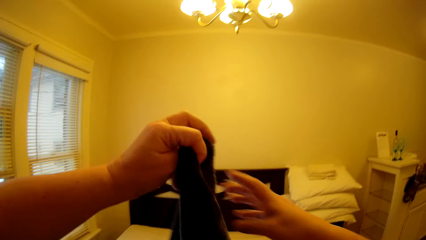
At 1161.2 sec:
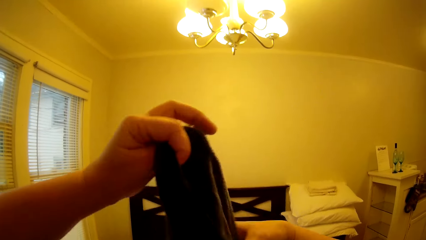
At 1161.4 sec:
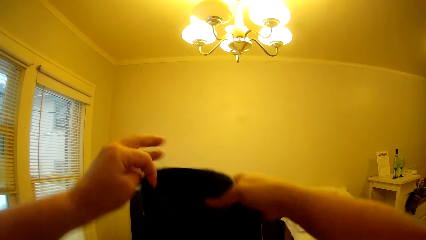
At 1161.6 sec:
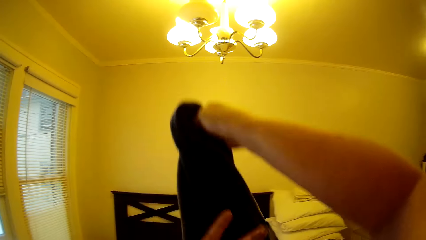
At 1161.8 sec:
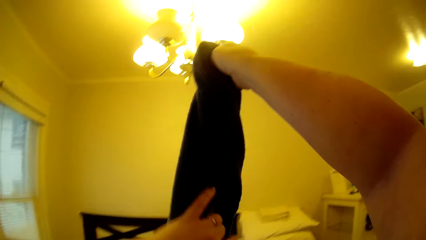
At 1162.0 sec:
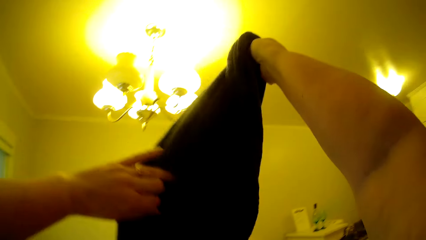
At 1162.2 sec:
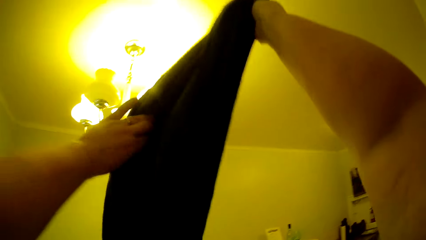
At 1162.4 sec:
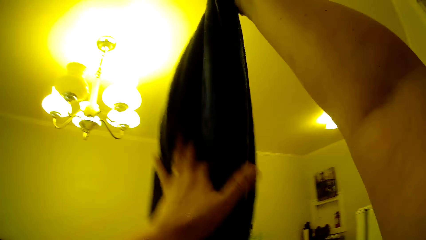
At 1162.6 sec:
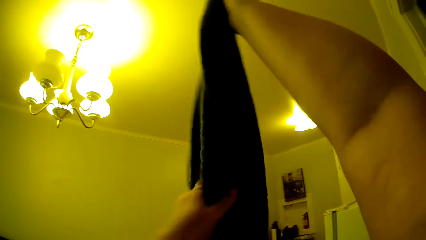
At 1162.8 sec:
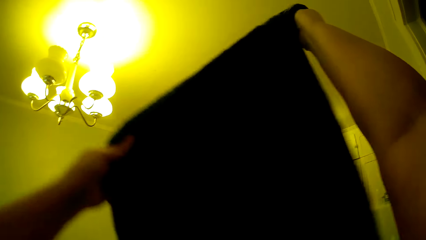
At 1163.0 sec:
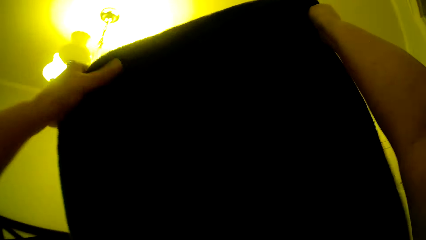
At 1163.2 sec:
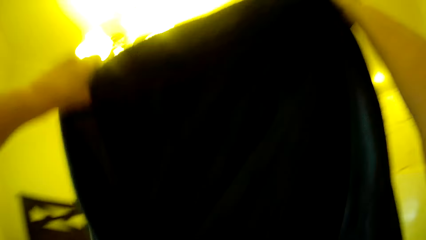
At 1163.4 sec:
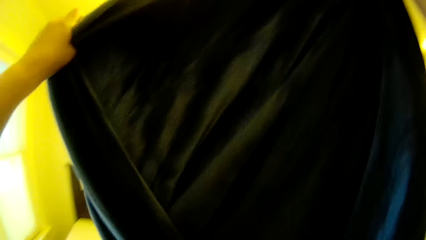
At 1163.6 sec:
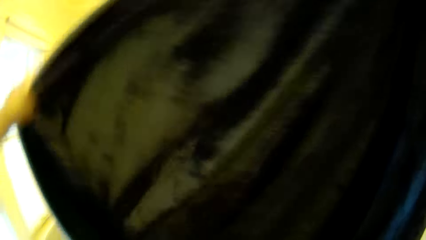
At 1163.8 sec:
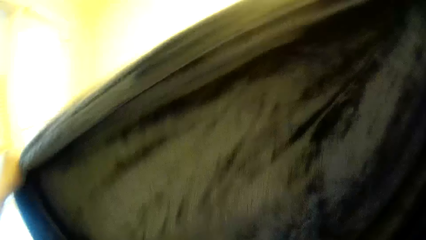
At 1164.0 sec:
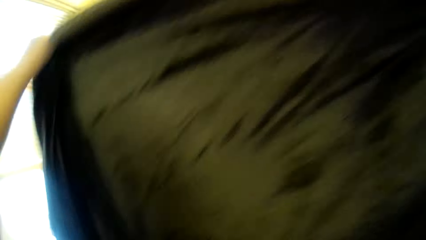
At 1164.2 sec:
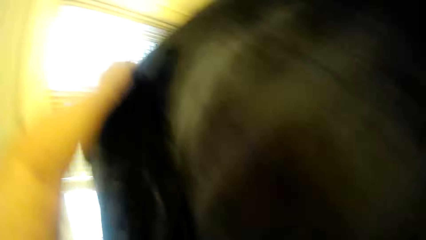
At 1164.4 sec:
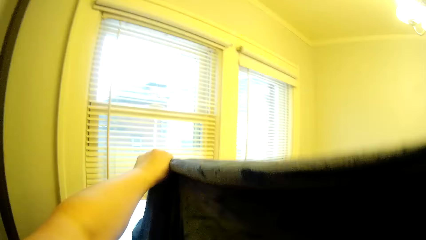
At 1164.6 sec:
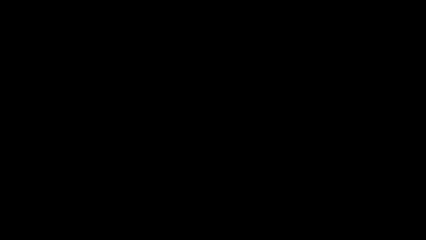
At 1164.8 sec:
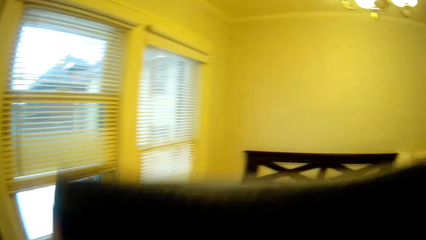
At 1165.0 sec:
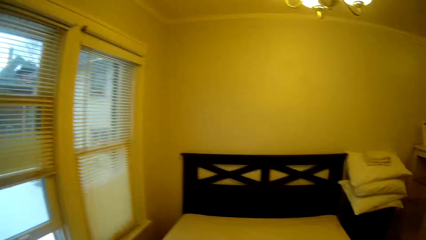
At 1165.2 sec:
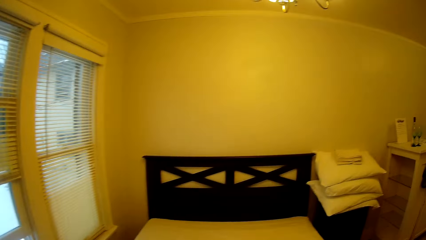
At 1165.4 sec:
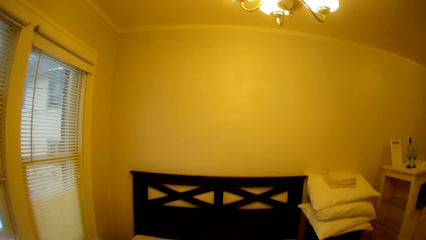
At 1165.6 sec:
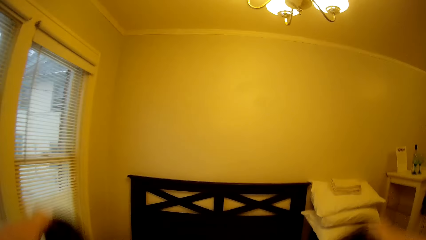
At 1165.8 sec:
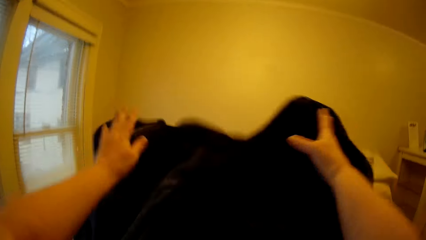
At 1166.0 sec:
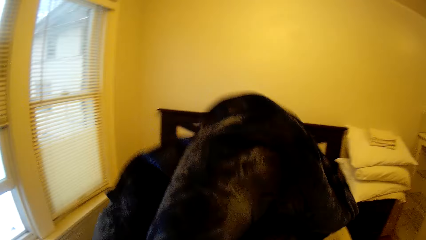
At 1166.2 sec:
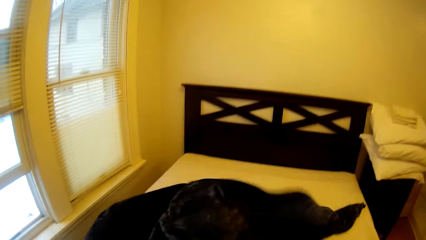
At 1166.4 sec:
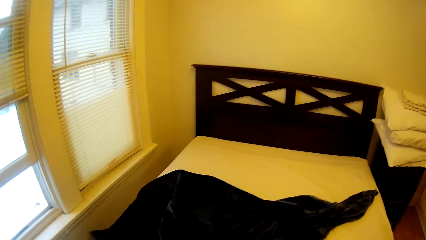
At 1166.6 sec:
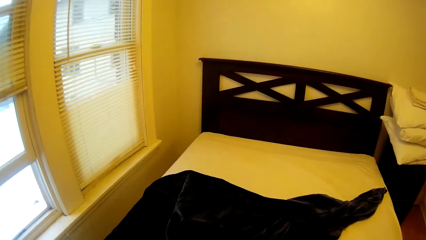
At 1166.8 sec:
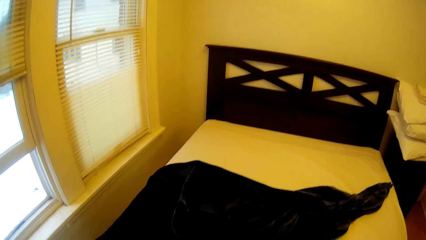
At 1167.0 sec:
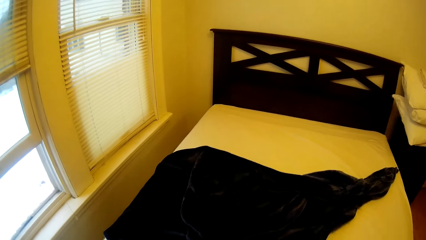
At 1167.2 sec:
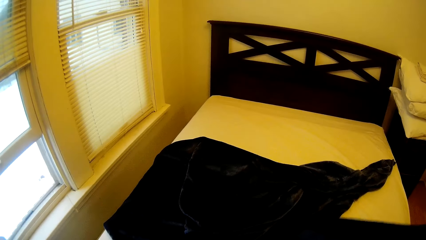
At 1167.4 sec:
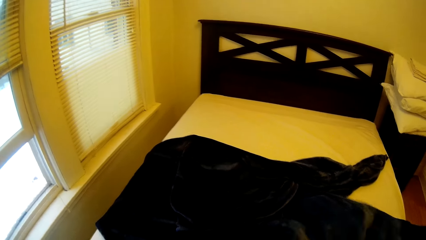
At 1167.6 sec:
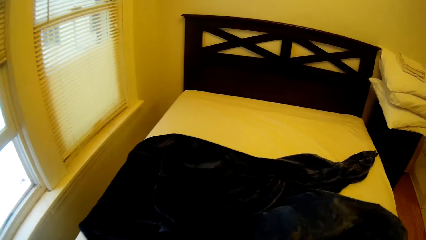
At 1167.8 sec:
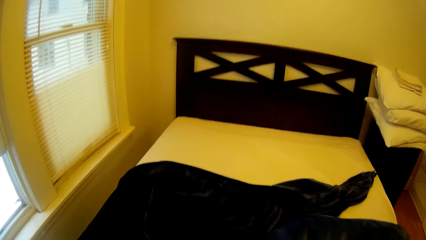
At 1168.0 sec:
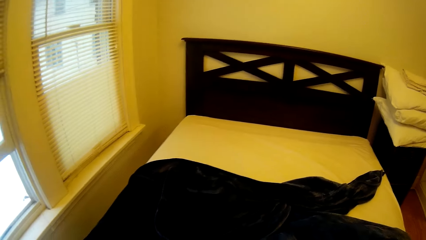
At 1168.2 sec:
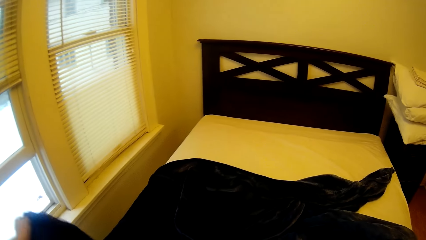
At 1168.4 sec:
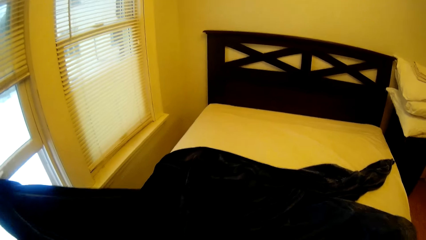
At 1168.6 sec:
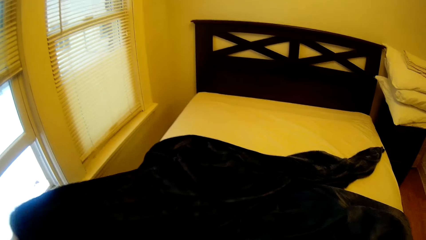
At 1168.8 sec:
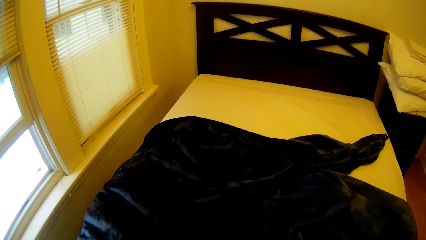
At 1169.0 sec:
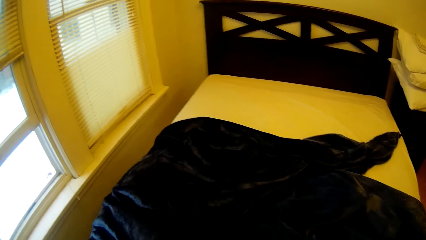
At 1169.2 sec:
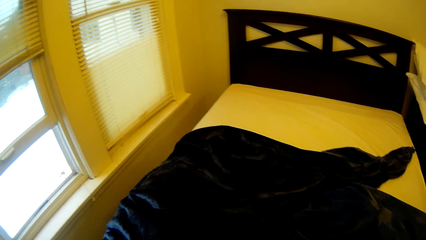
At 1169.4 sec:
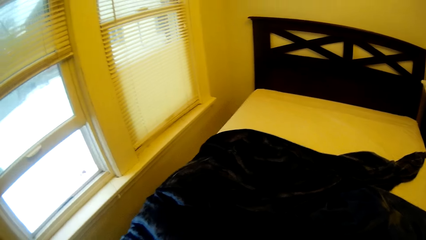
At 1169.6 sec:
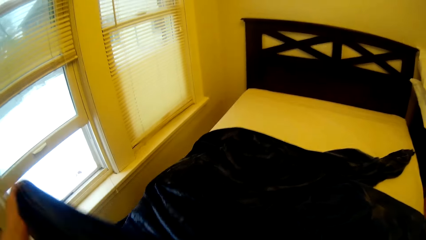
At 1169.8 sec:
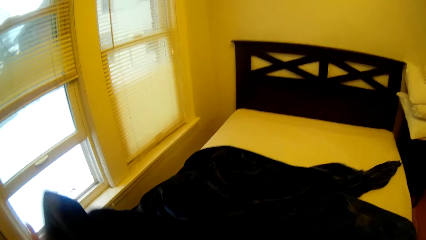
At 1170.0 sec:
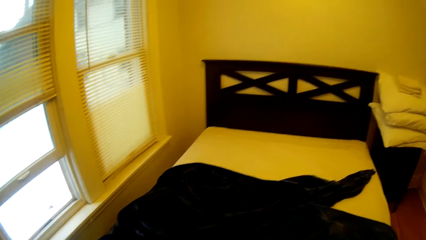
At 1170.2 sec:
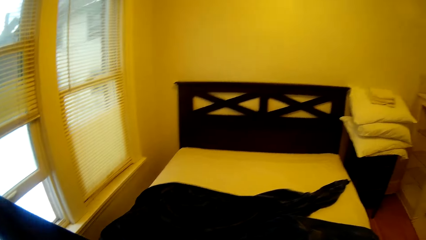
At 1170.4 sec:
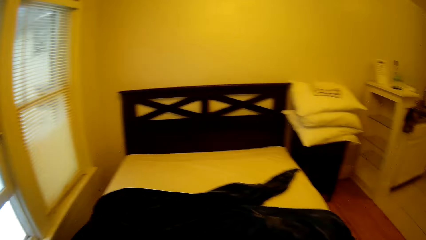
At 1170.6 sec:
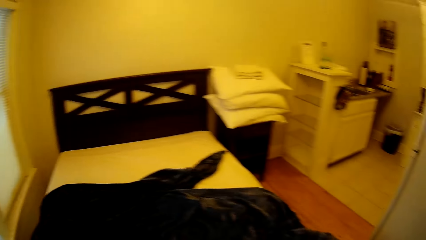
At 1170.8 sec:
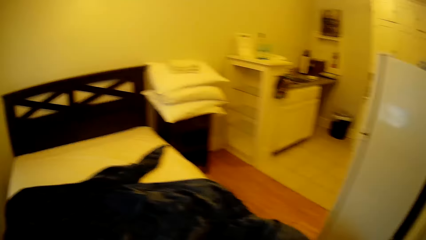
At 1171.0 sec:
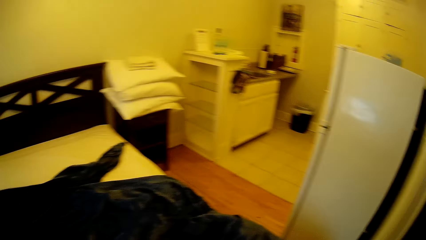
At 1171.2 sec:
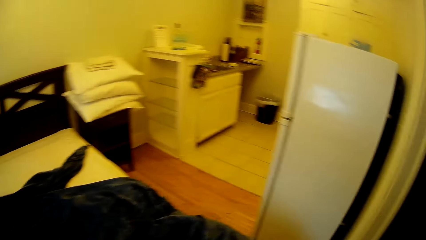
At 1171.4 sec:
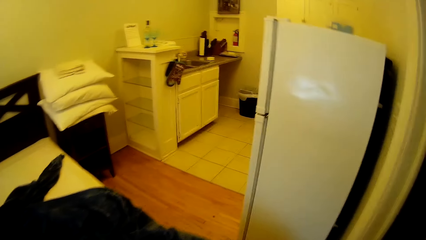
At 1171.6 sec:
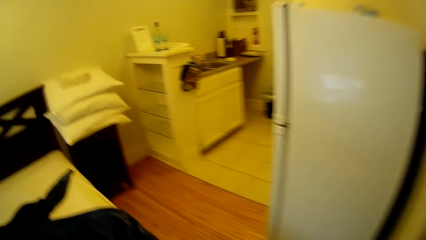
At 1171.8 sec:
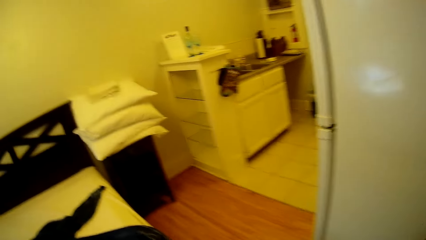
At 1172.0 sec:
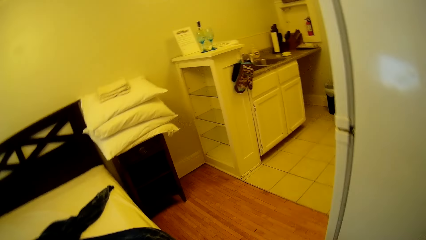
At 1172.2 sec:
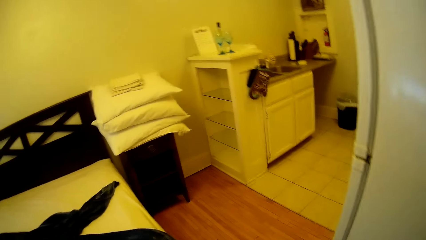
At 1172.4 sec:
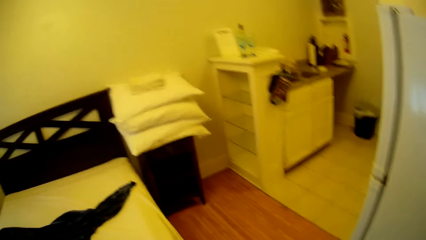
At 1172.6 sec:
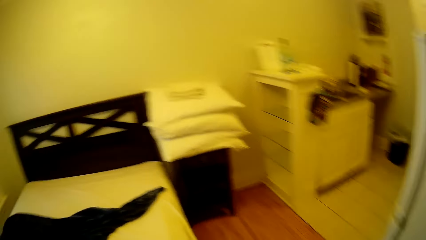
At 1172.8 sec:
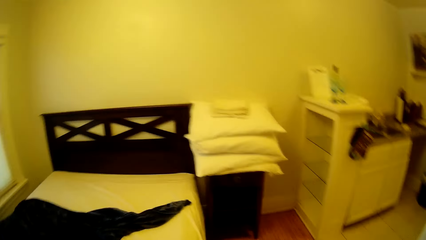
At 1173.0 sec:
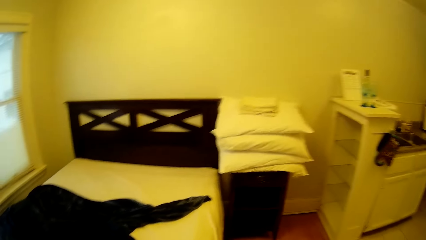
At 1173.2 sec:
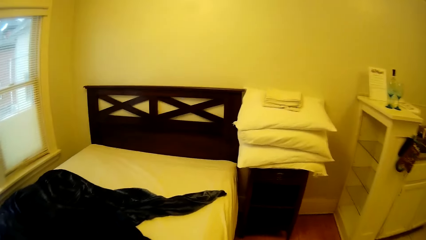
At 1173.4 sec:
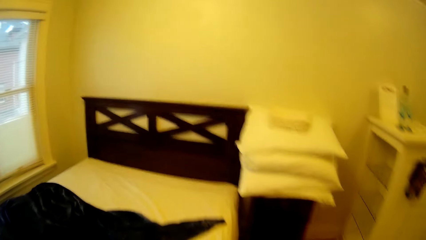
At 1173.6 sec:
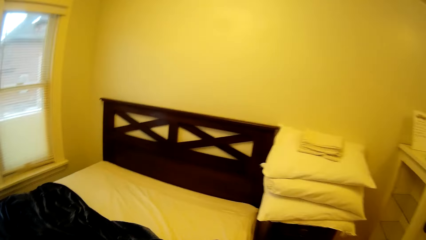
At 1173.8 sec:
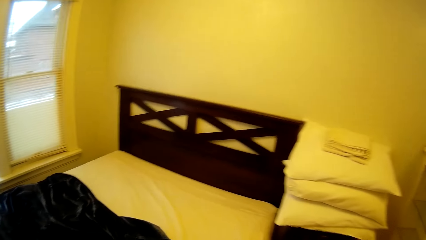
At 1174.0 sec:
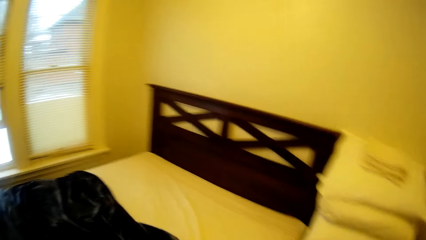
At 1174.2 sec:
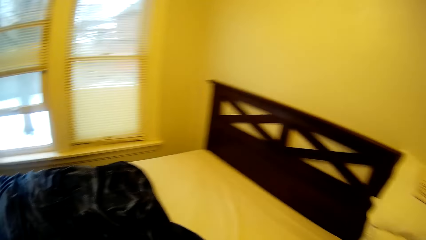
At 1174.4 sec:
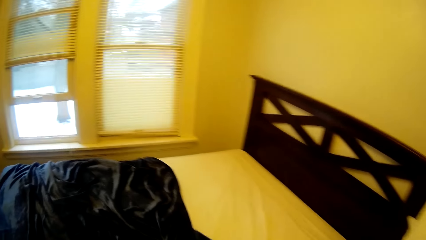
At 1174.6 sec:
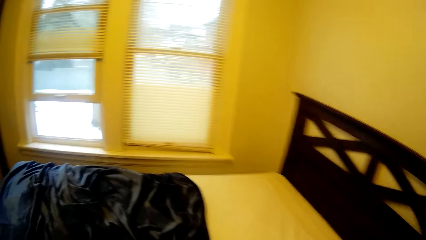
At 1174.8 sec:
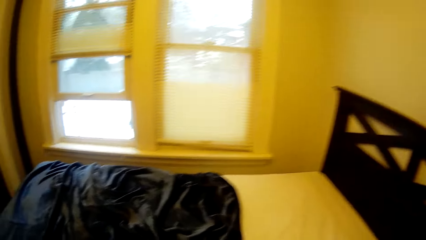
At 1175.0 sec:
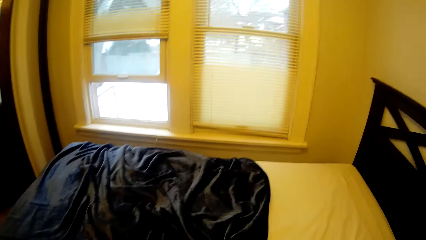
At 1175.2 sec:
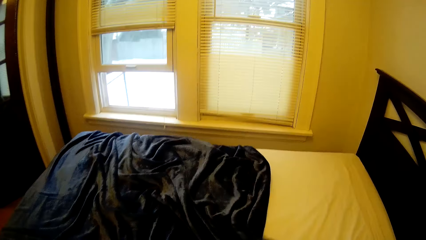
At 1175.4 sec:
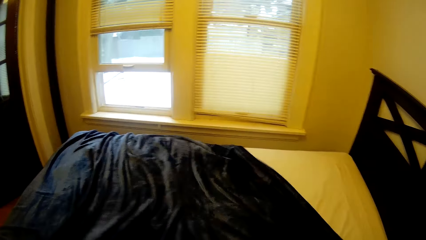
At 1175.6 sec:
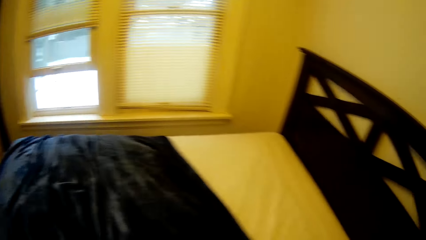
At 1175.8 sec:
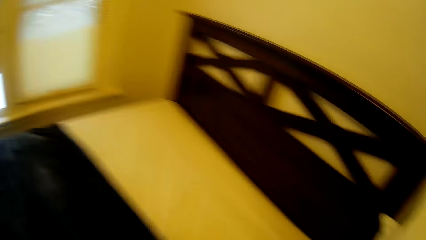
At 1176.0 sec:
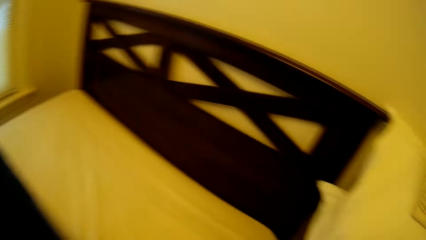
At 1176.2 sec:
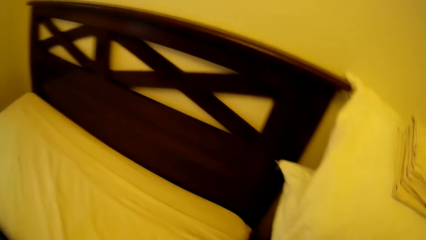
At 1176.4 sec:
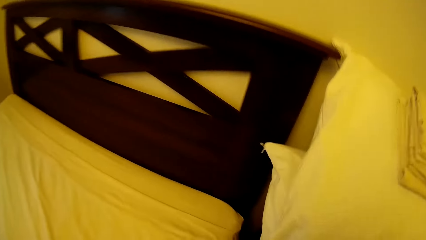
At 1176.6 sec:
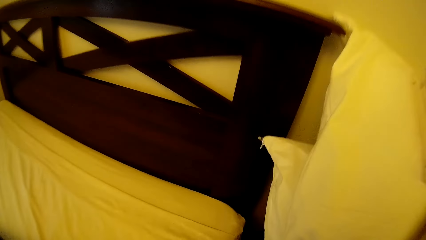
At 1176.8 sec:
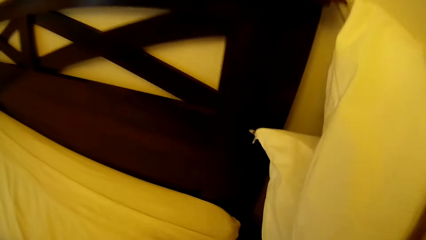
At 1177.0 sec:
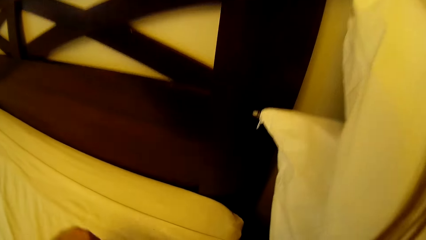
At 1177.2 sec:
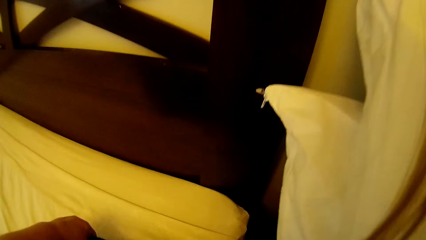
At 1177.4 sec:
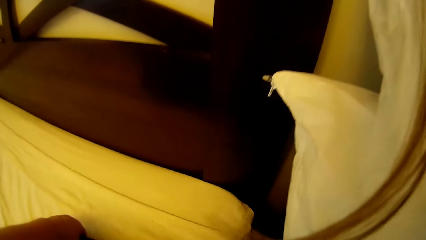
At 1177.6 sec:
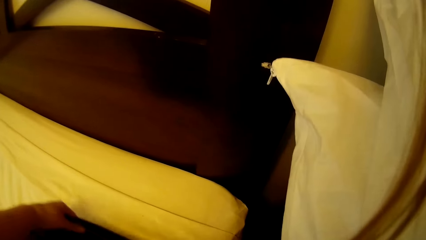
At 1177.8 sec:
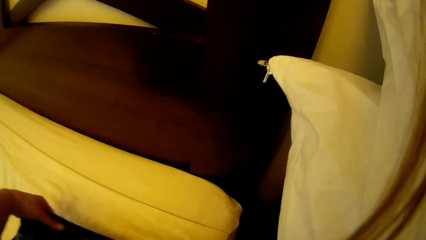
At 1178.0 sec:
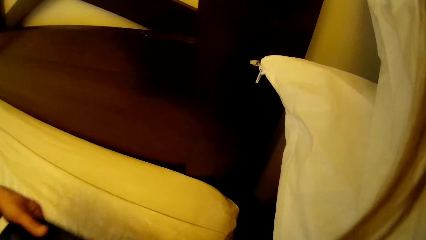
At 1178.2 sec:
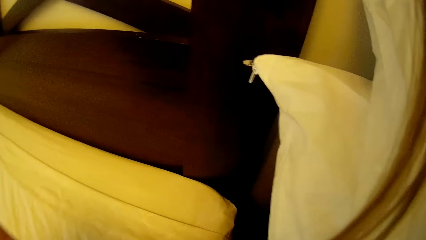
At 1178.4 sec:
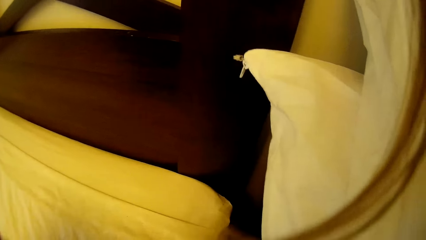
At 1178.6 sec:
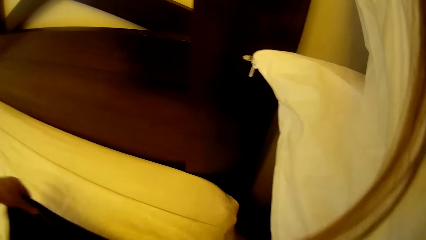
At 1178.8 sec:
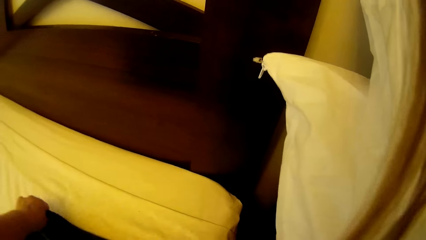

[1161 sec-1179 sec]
The camera wearer makes the bed. They spread the blanket over the bed. They walk around the bed. They make the bed.
